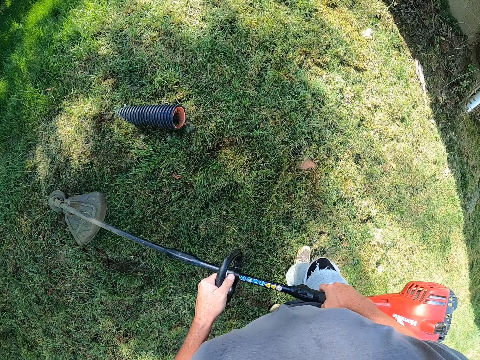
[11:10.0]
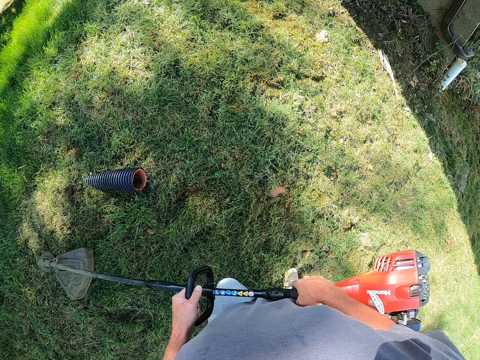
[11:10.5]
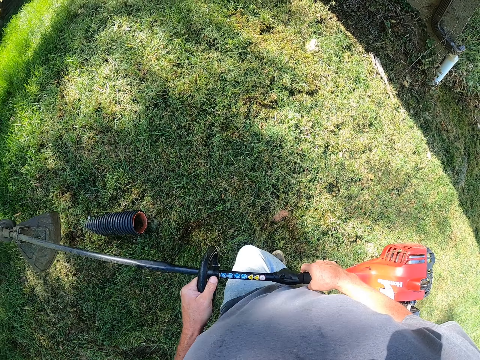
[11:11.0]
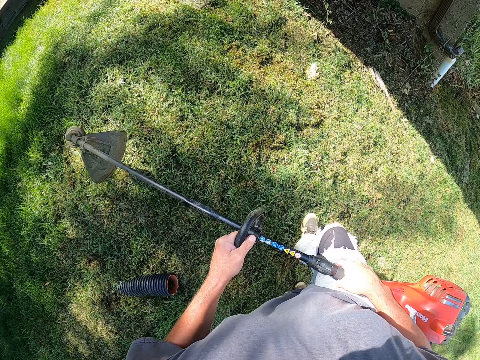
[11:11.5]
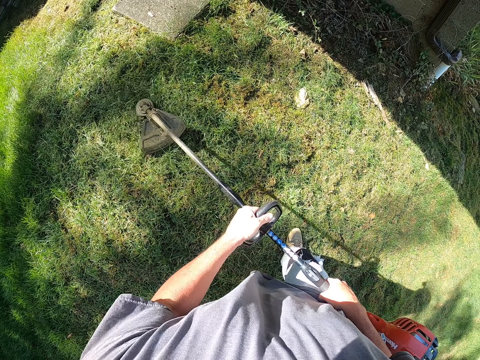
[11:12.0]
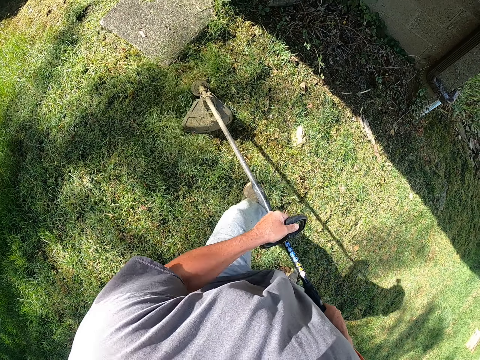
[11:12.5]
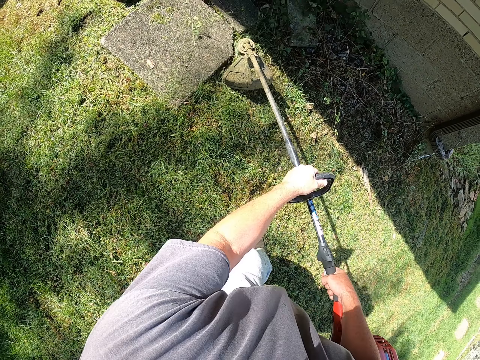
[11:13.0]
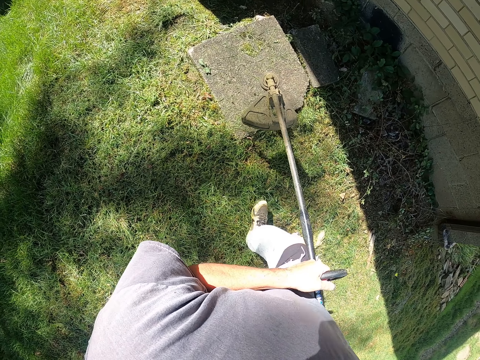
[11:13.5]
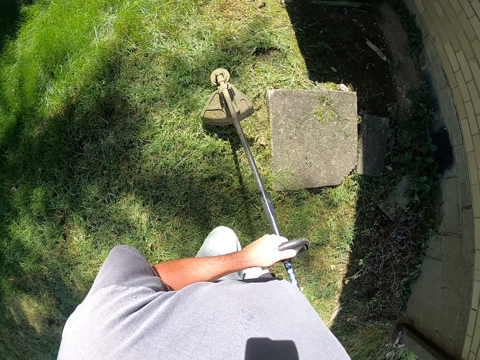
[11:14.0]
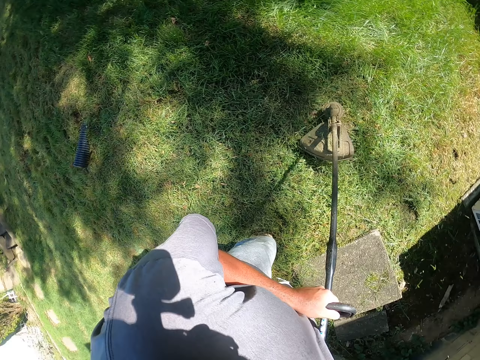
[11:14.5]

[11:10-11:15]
The camera wearer lifts the lawn mower.

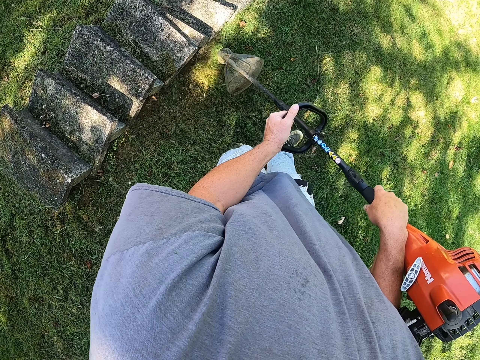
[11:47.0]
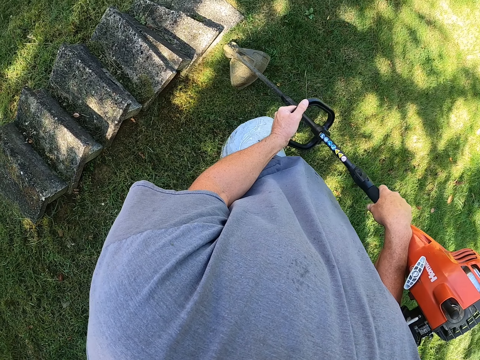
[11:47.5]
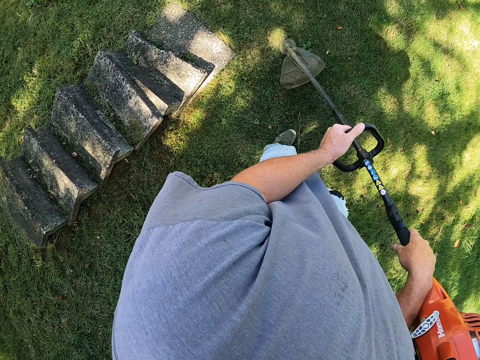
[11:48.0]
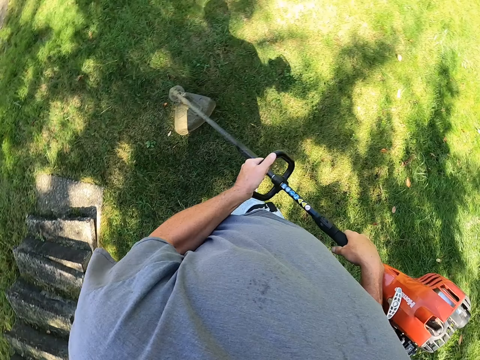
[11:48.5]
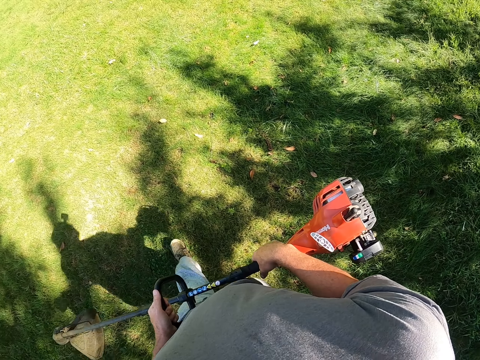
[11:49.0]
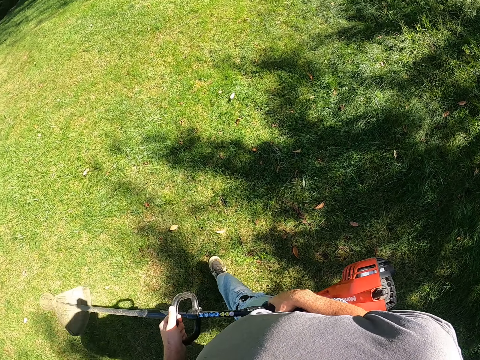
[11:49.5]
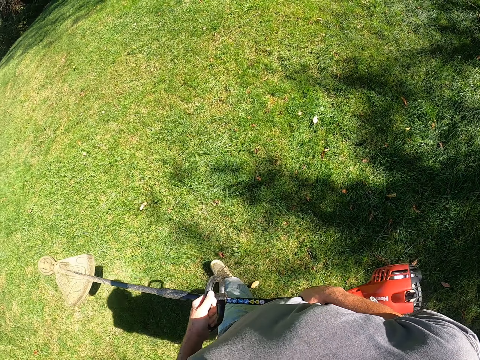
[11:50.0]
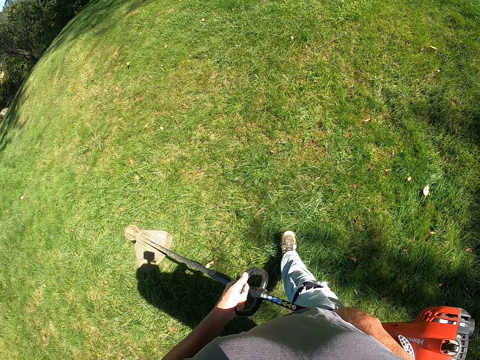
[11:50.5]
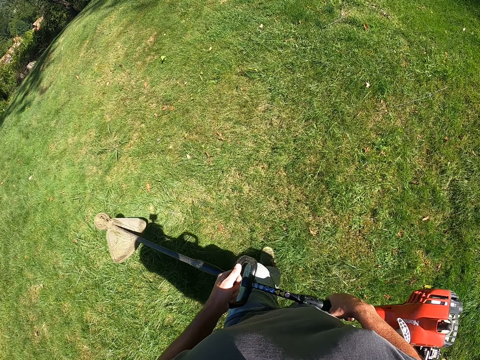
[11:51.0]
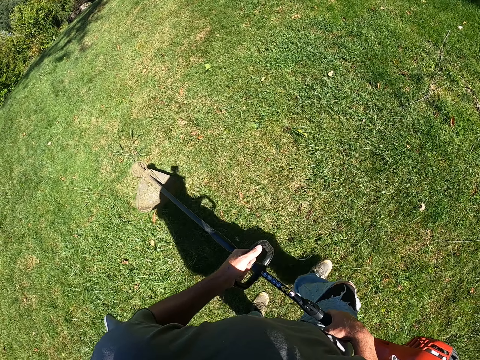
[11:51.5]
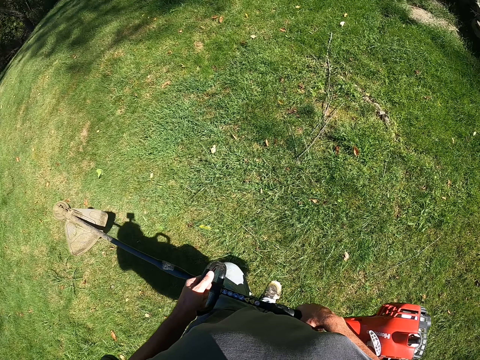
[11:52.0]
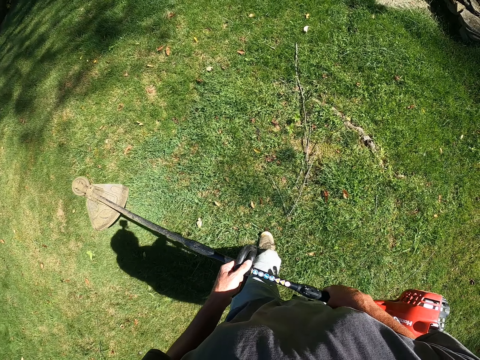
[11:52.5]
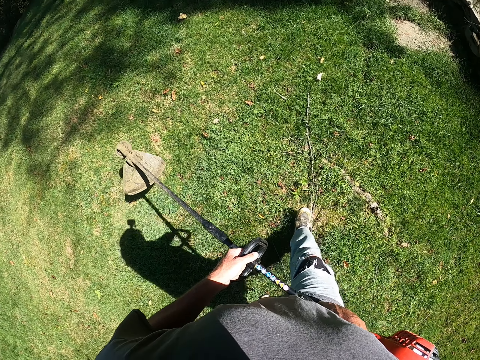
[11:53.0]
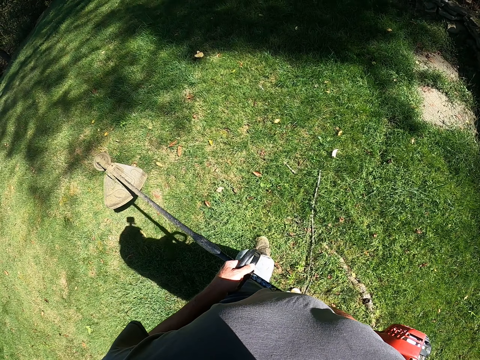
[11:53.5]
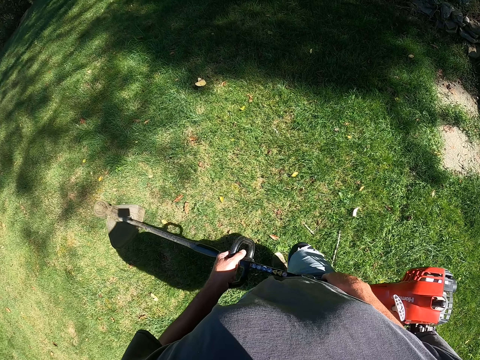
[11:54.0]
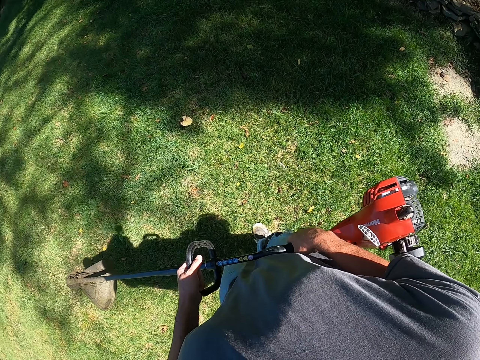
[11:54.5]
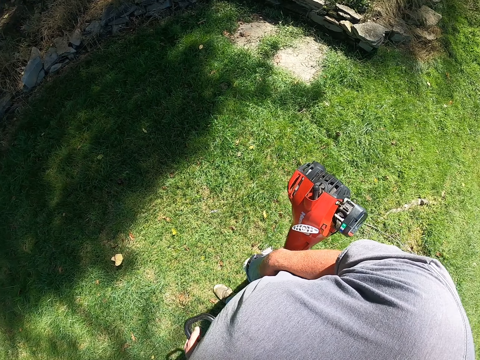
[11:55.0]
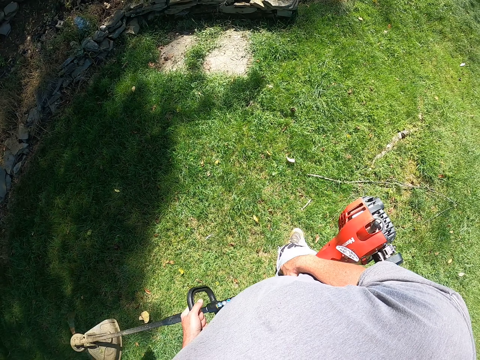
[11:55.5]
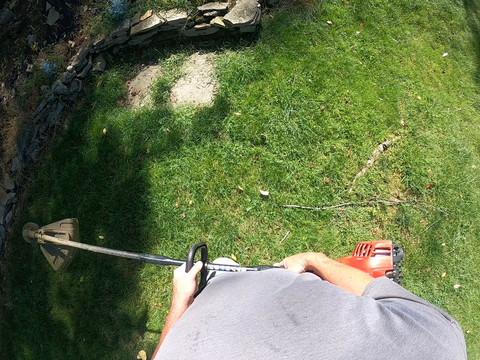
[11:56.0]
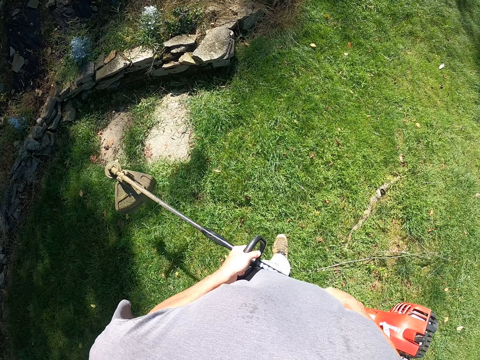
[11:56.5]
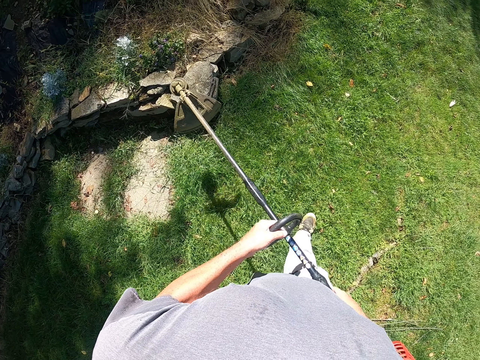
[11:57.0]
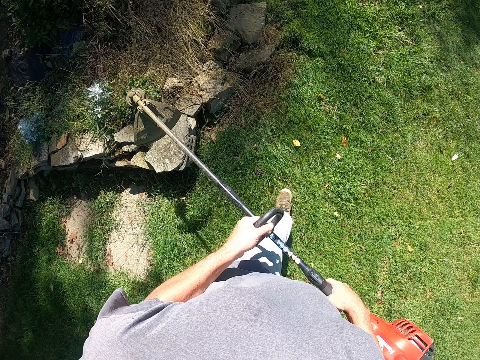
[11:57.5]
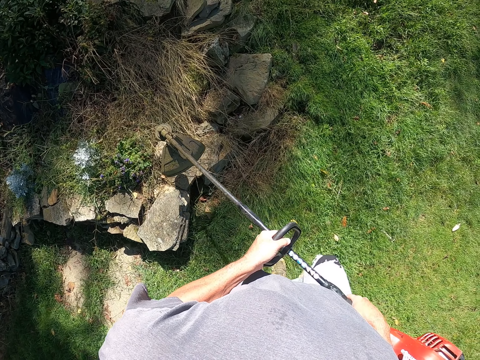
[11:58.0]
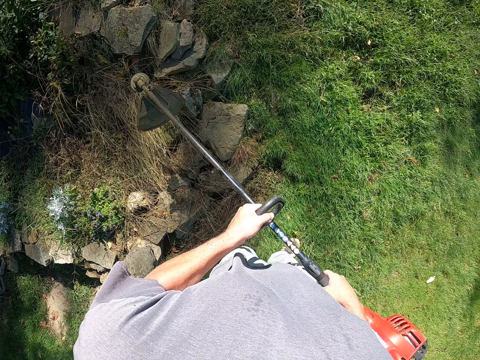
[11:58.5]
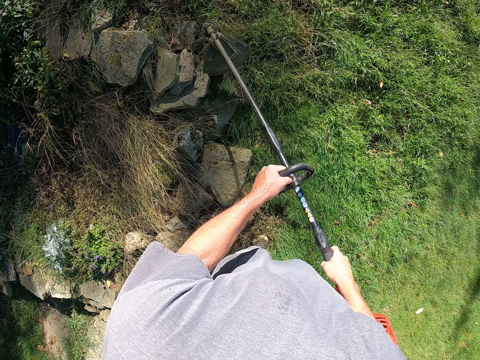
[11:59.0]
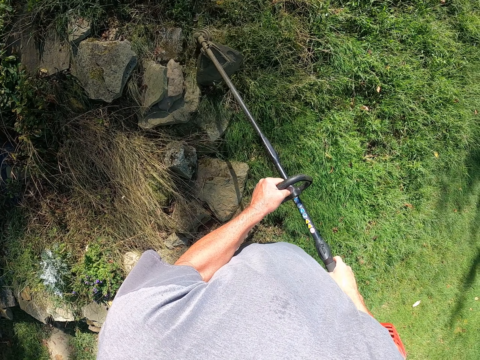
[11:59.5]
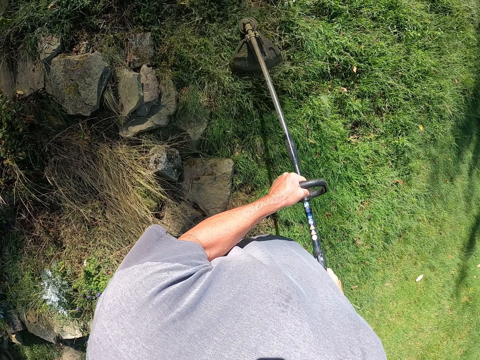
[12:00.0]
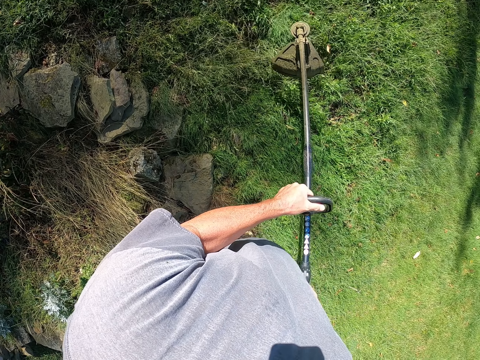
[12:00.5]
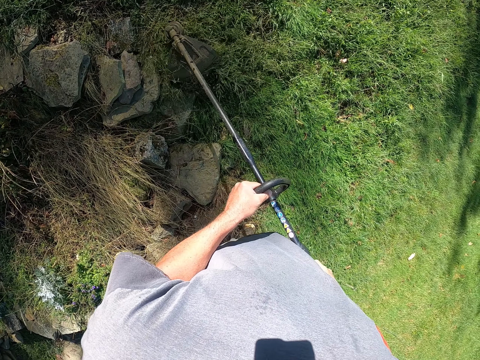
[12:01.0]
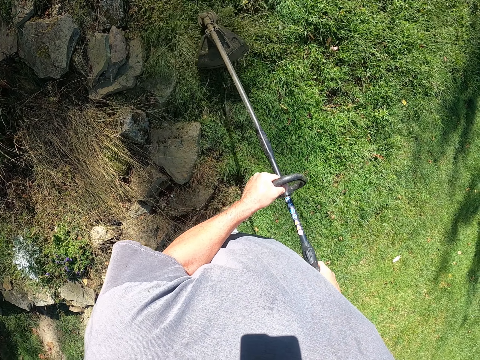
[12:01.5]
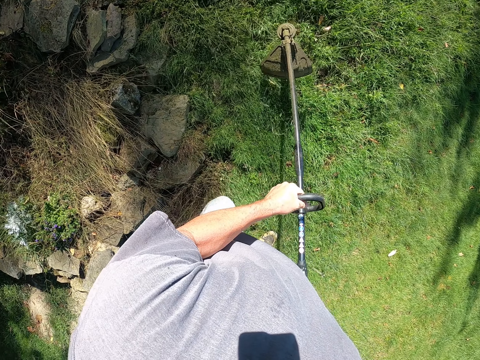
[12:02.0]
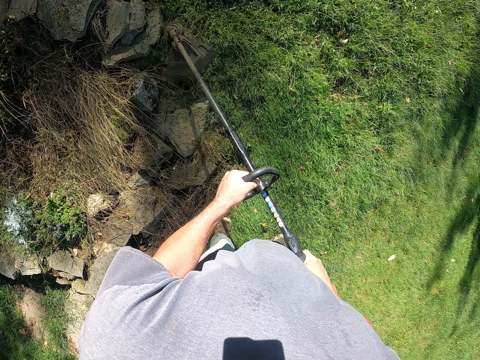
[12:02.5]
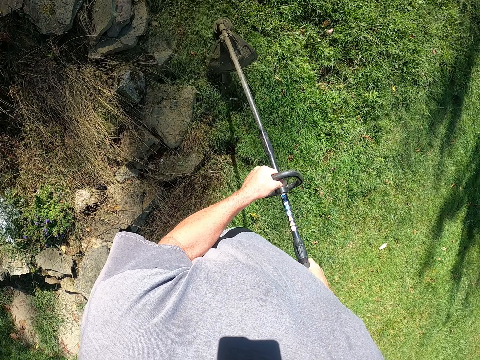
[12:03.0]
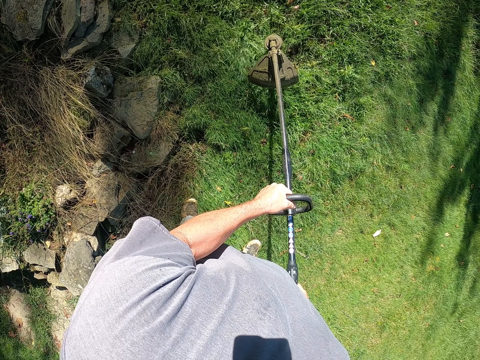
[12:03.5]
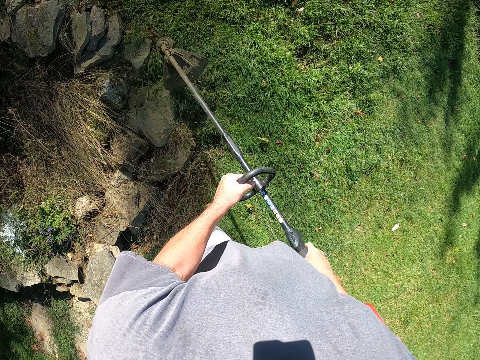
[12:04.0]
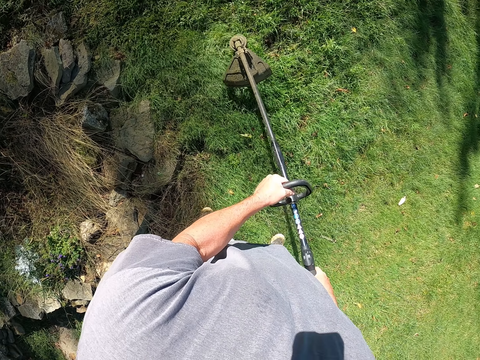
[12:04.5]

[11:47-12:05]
The camera wearer walks with the lawn mower. They cut the grass with the lawn mower.

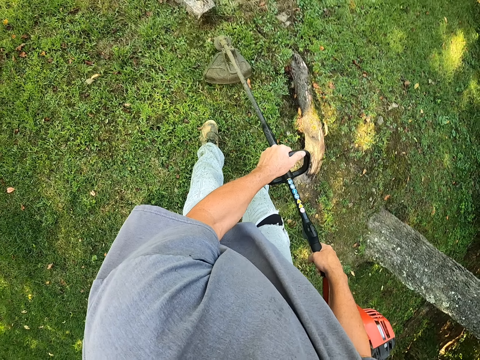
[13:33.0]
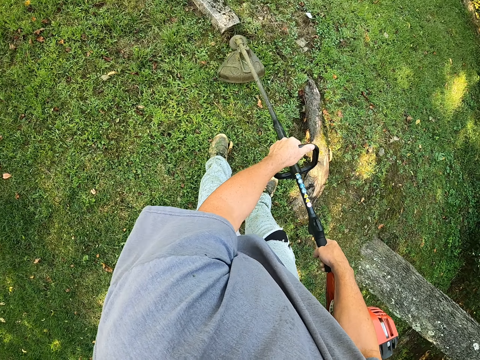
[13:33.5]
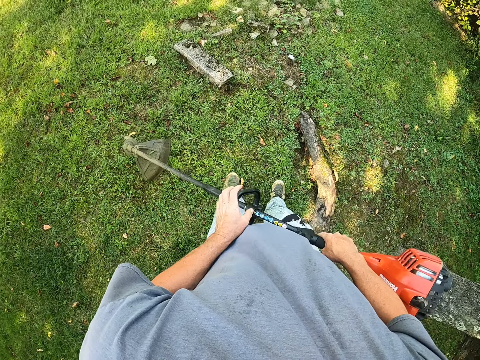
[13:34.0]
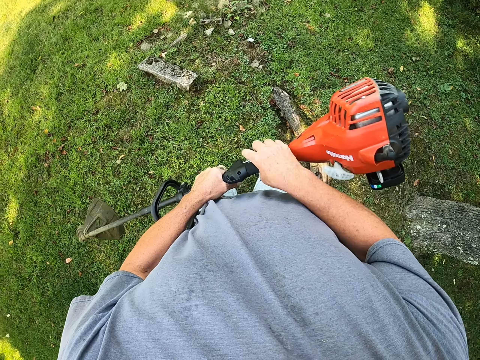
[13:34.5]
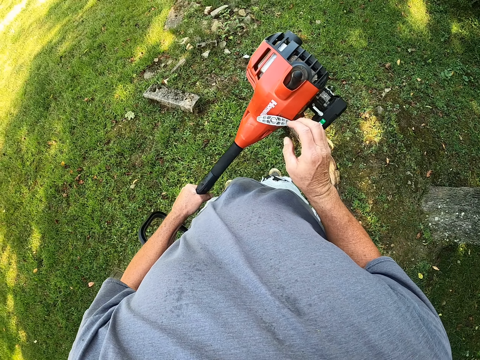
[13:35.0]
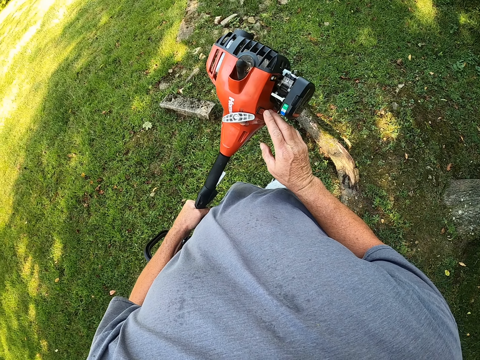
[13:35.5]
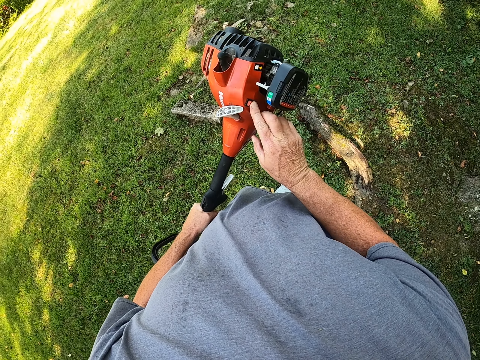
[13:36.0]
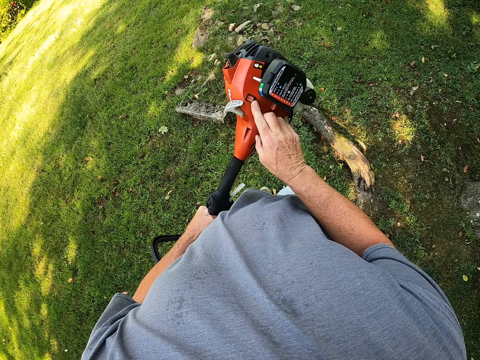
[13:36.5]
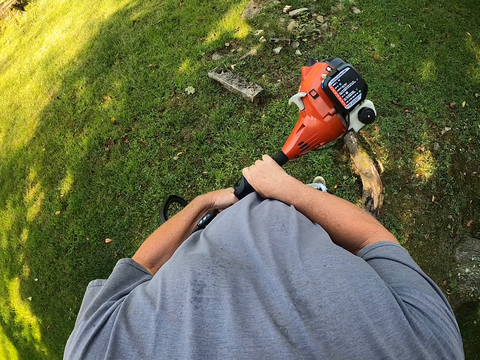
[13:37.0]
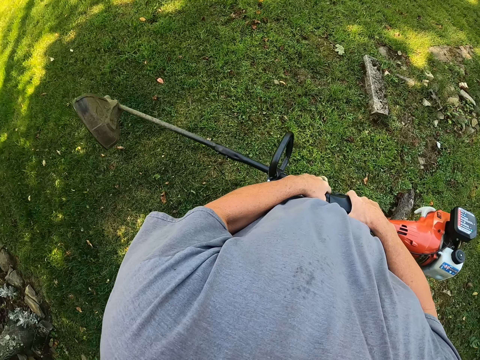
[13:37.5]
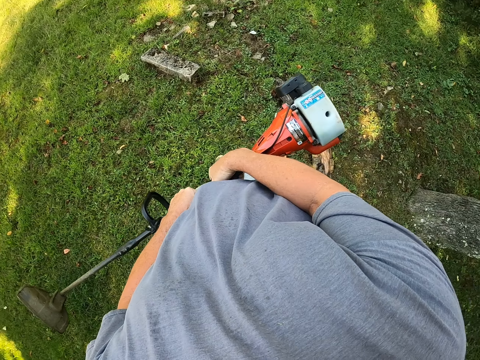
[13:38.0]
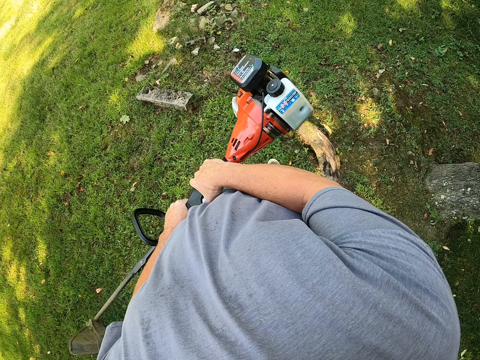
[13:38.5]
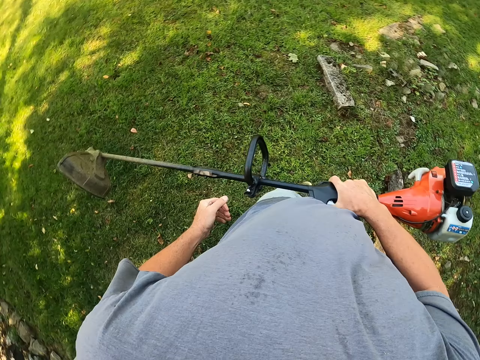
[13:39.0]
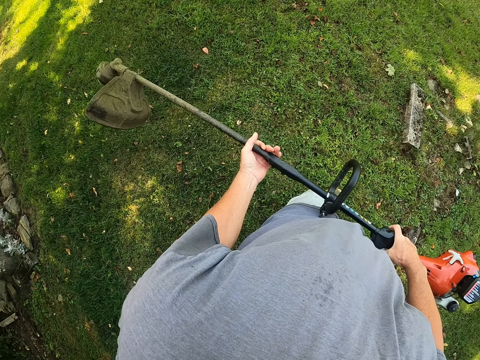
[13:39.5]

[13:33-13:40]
The camera wearer holds the lawn mower. They put off the lawn mower.
